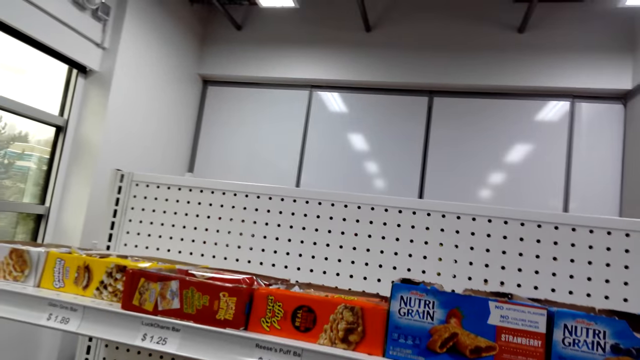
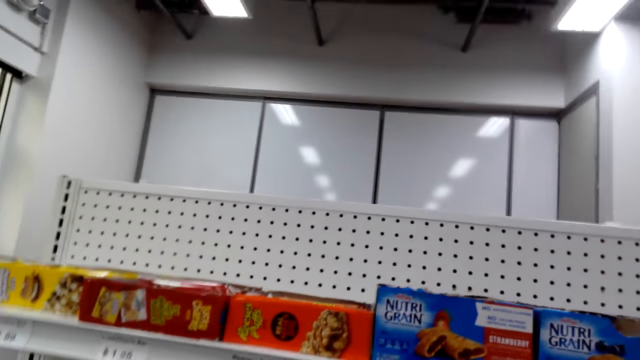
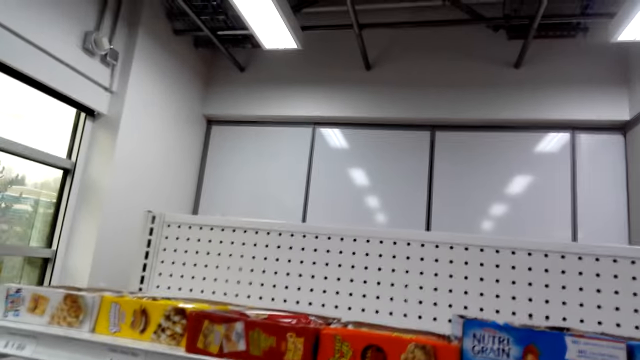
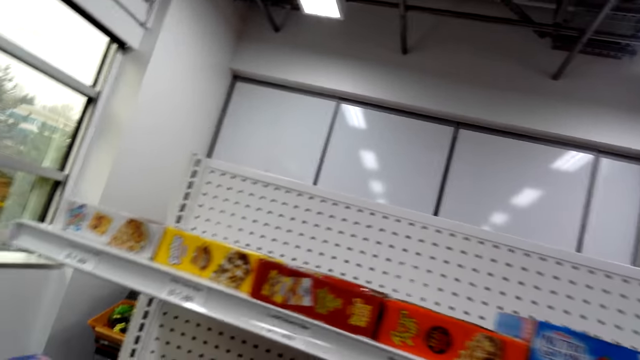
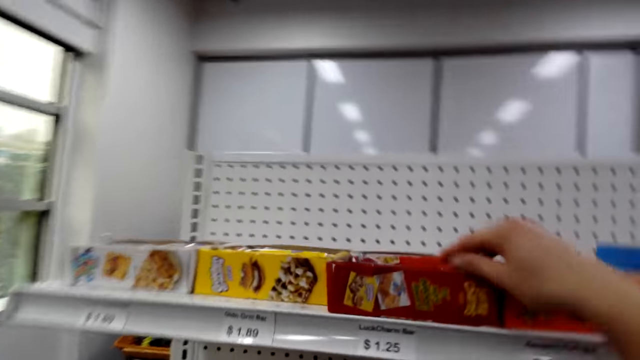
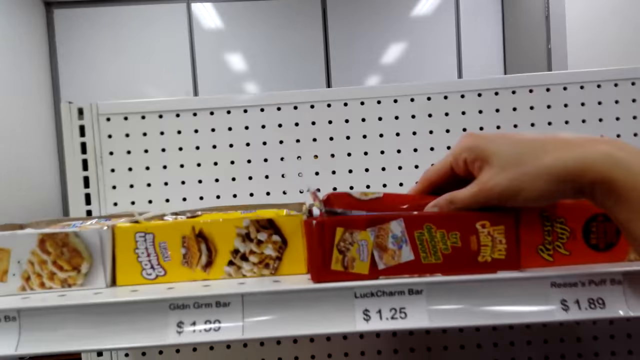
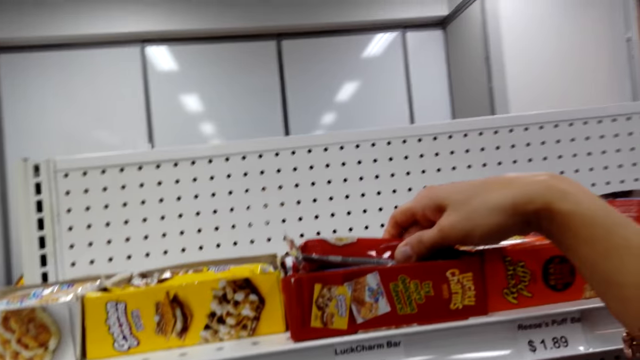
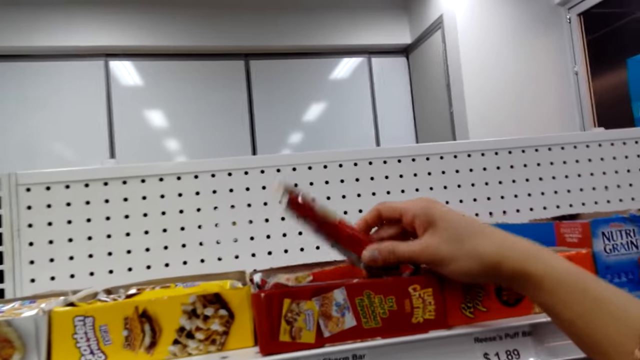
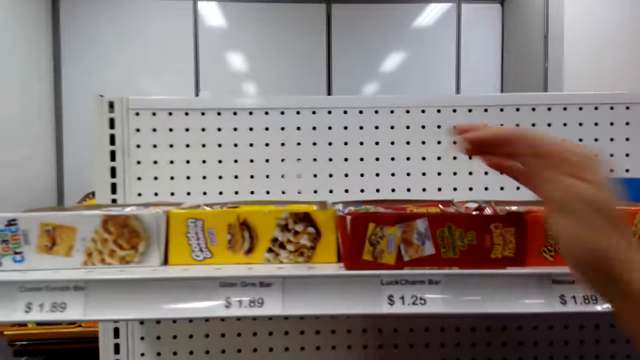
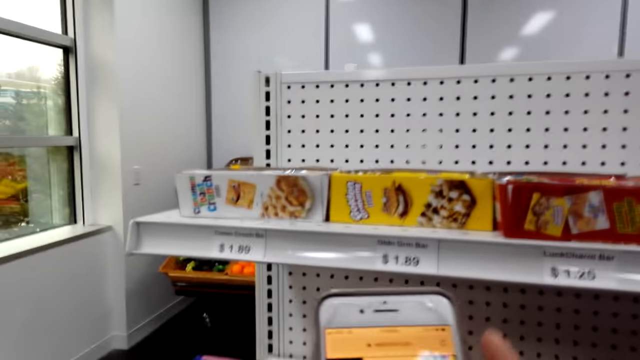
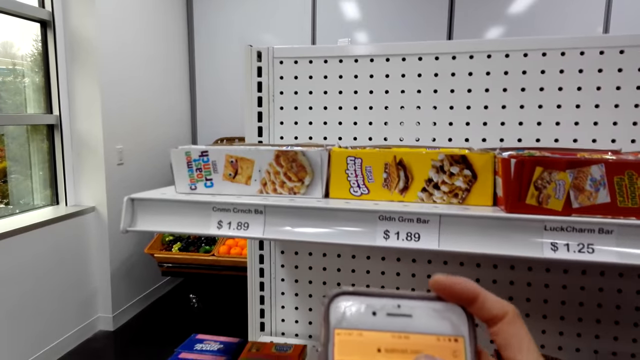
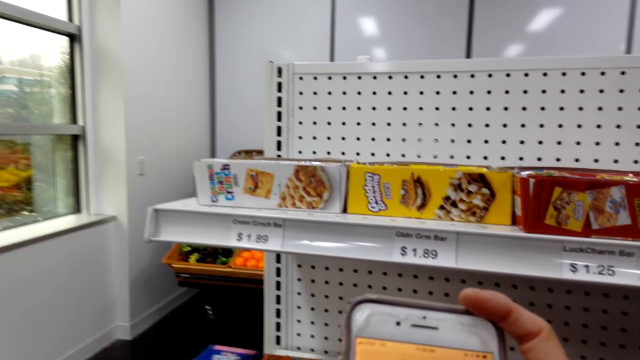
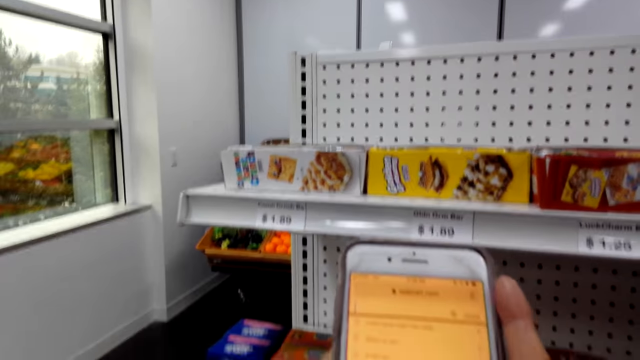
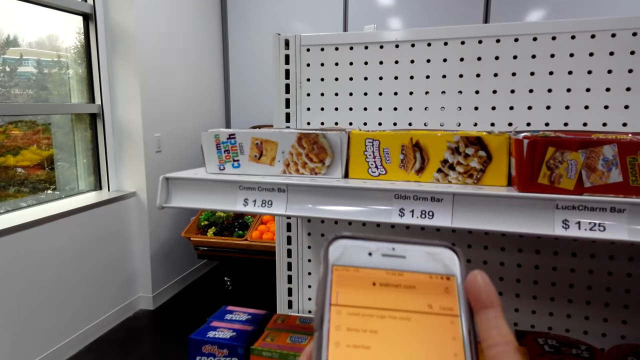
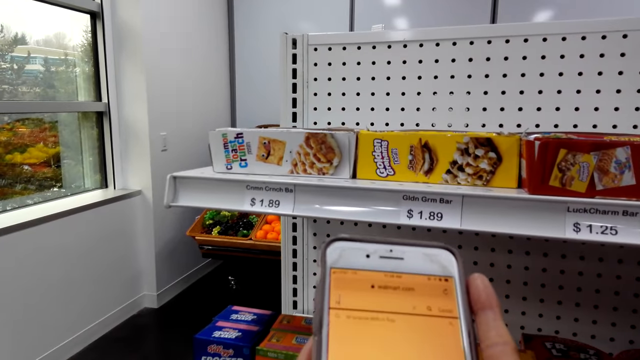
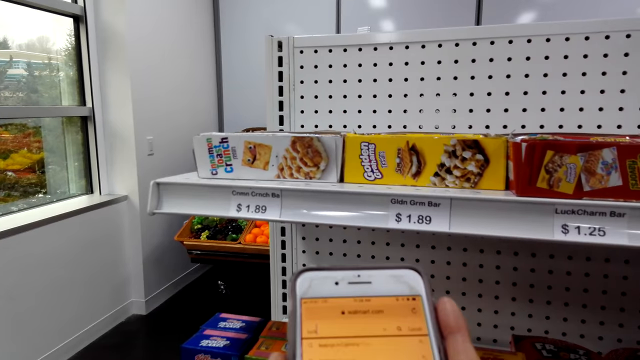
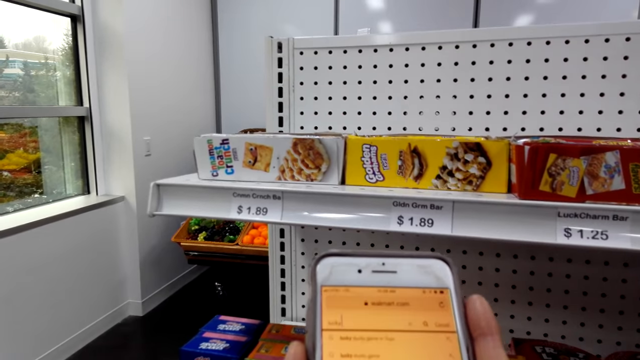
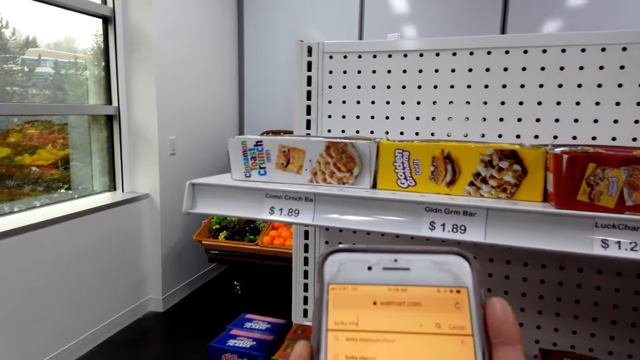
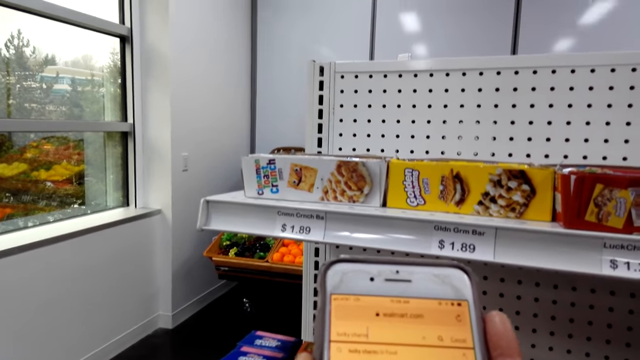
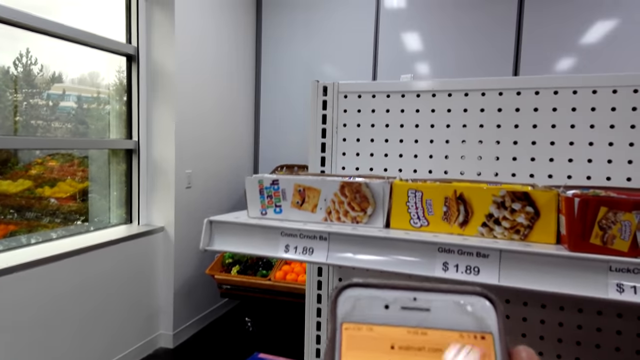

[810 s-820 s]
The camera wearer picks a packet of a candy bar from the shelf. They use the phone. They pick a packet of something inside the box. A person scrolls the picture on the phone.

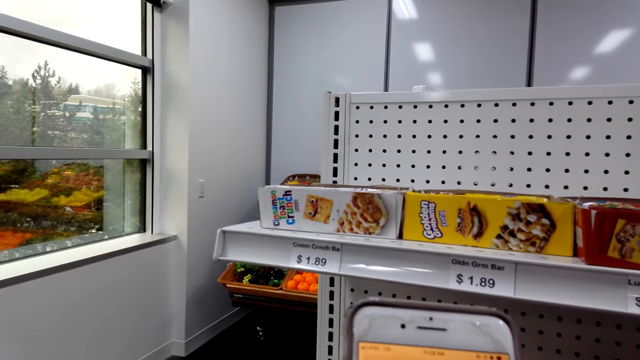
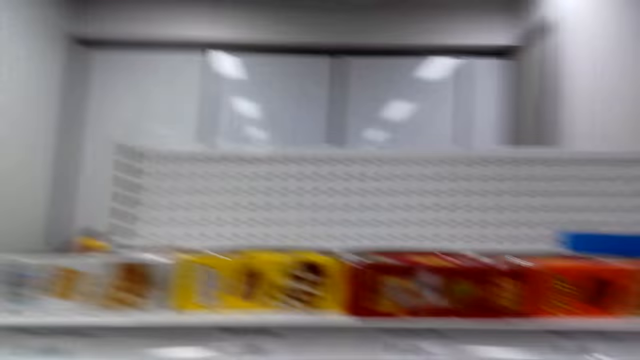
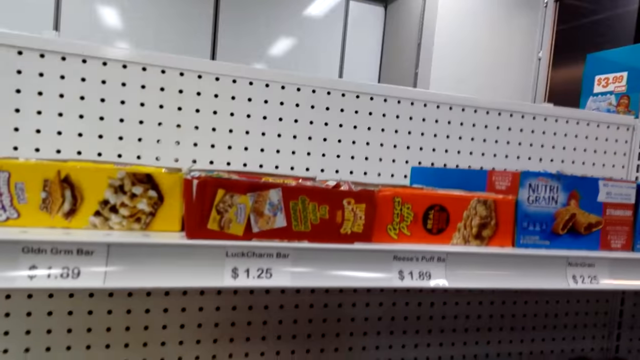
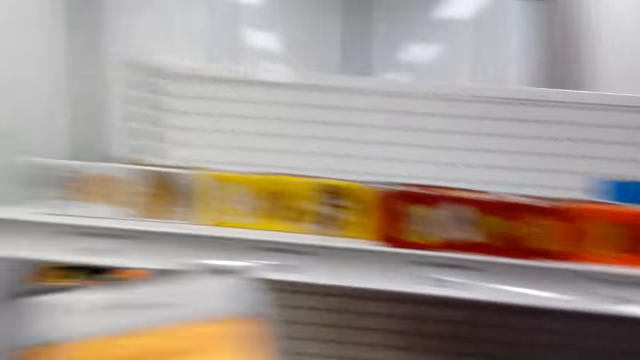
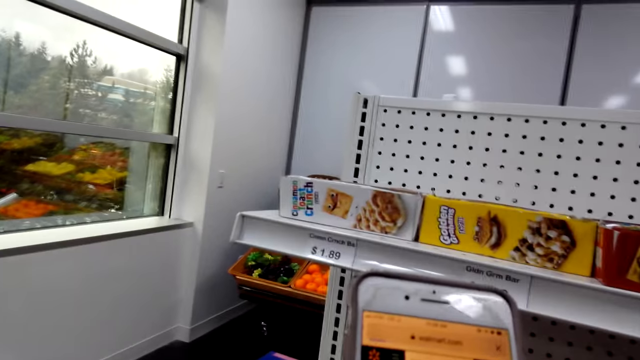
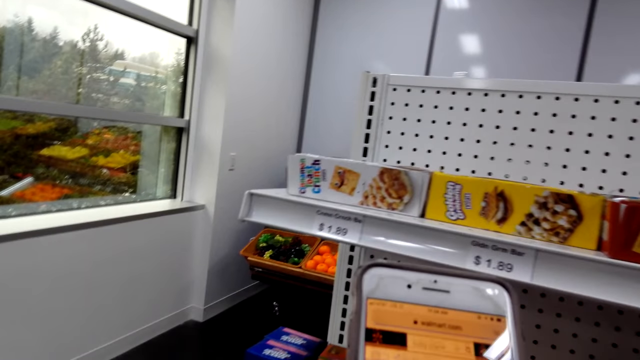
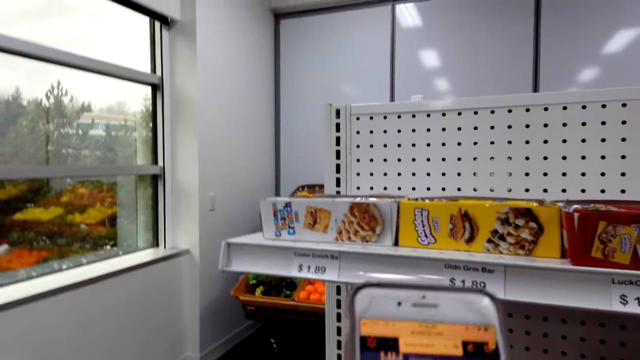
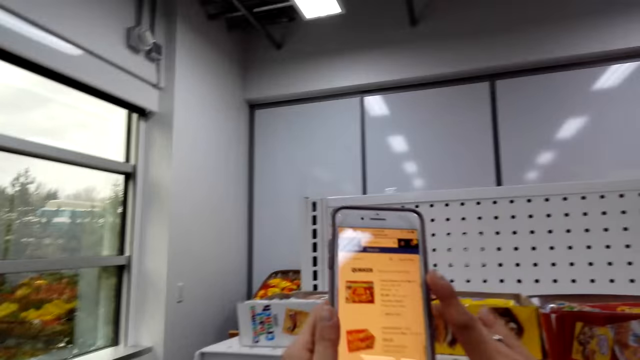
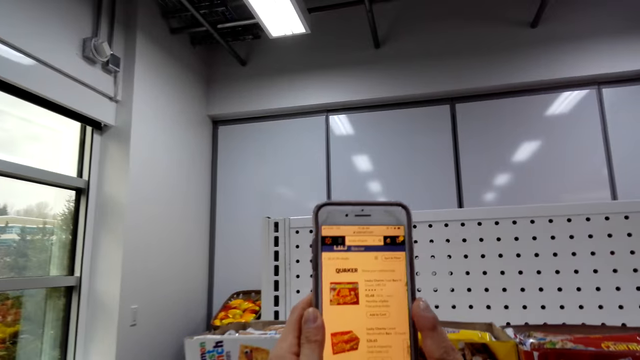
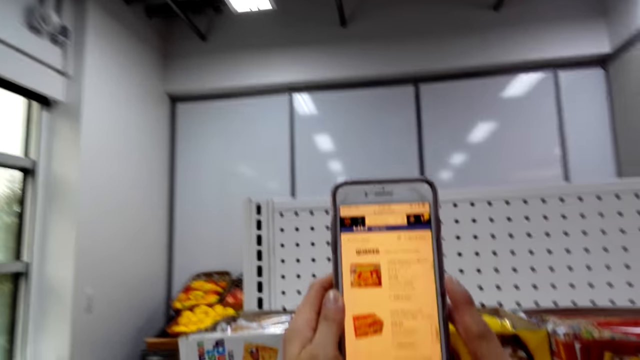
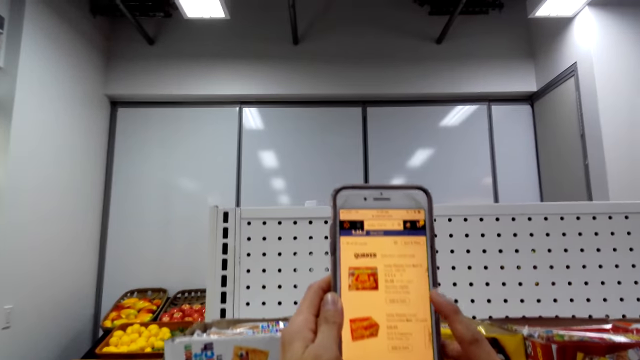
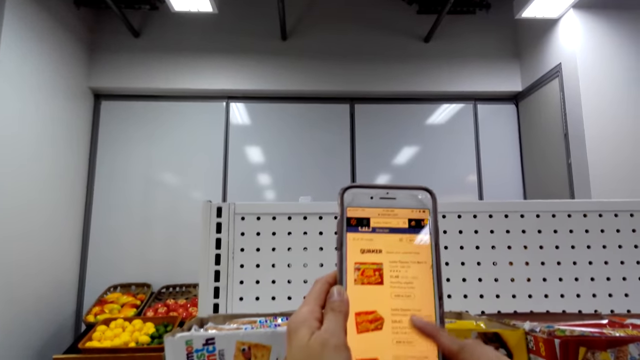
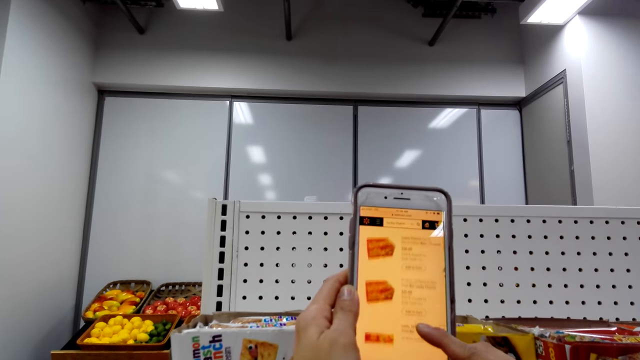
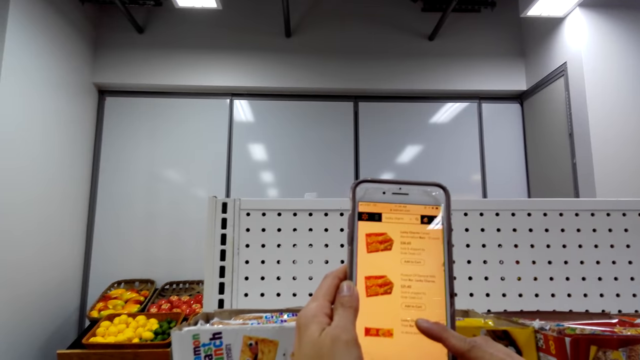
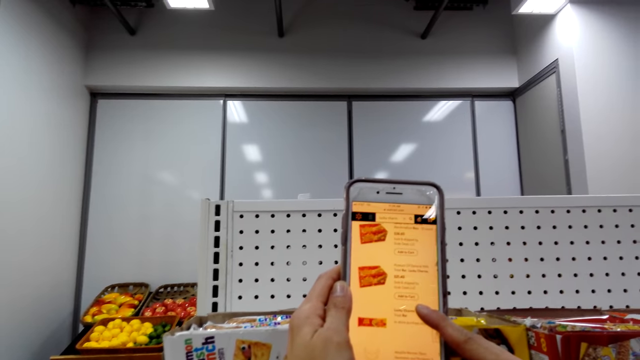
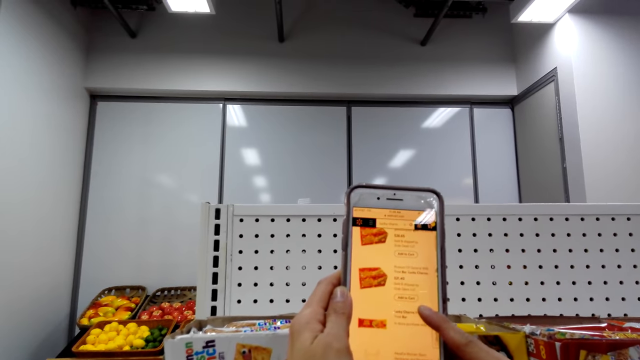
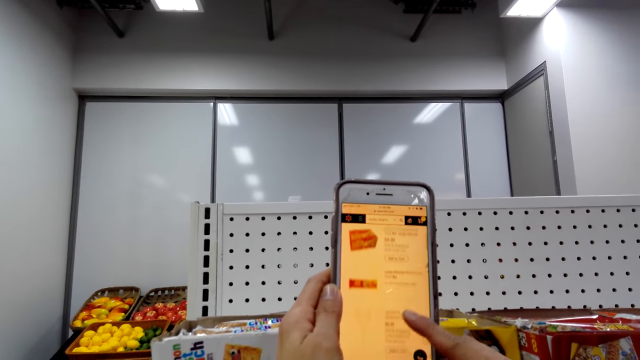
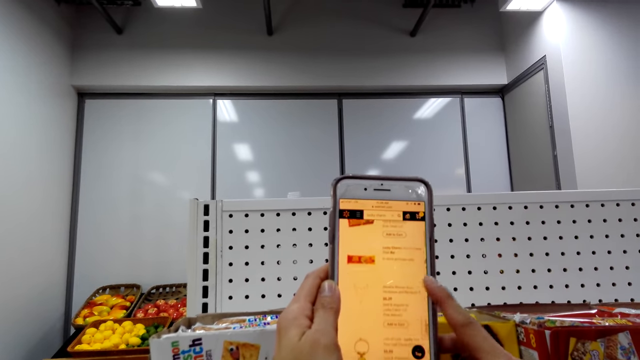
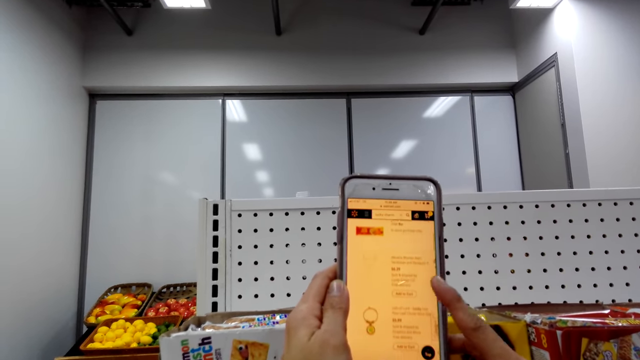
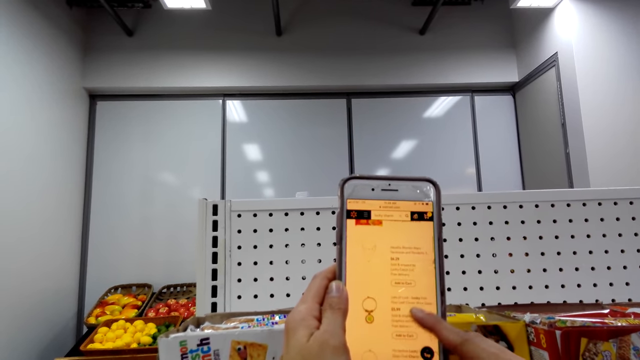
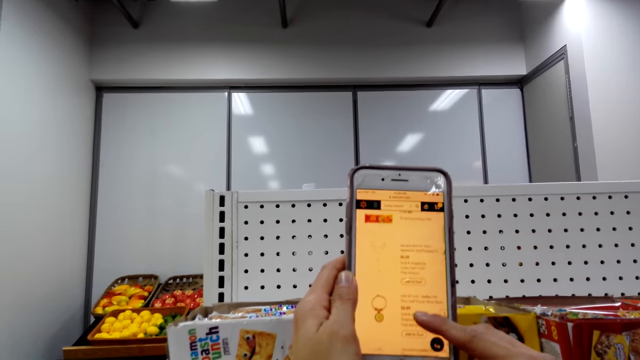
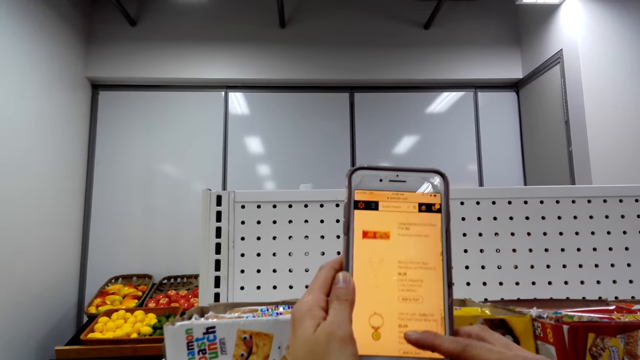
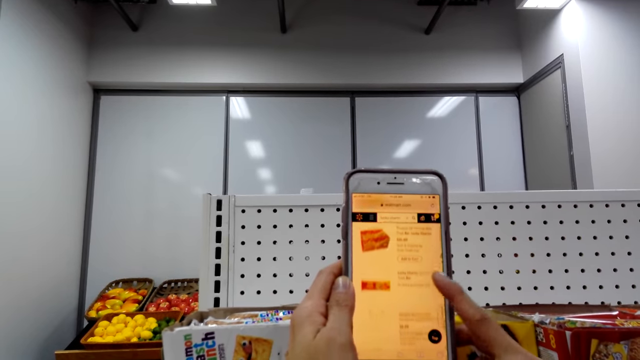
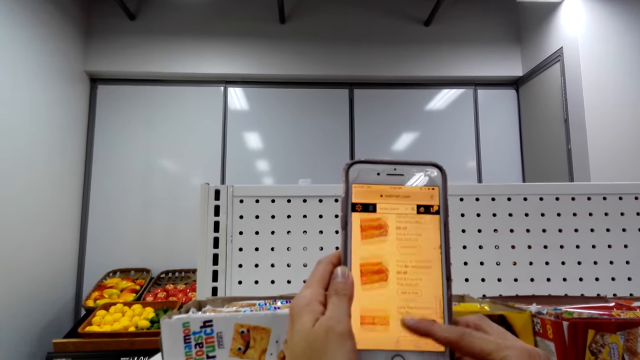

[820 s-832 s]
The camera wearer lifts the phone.
